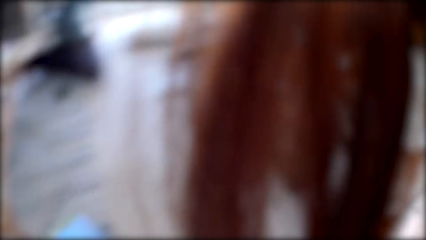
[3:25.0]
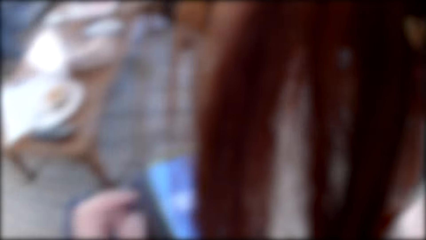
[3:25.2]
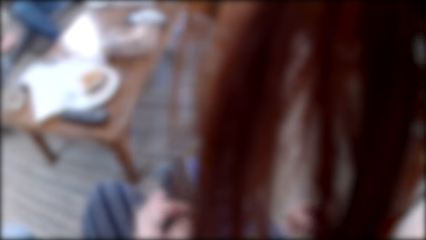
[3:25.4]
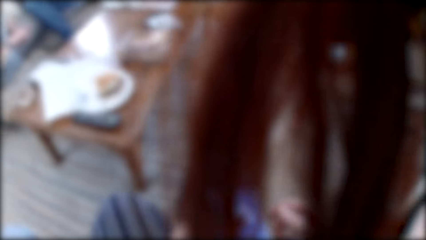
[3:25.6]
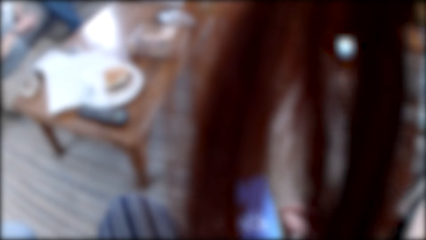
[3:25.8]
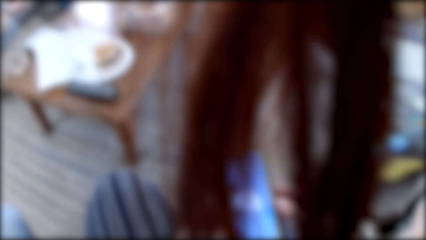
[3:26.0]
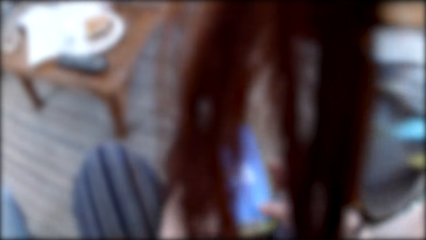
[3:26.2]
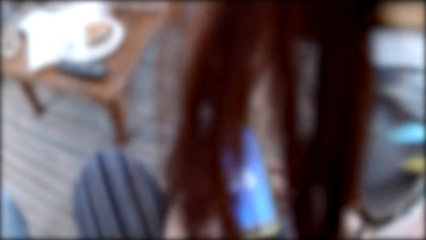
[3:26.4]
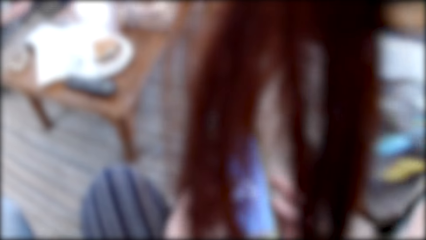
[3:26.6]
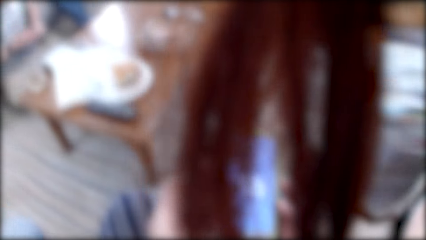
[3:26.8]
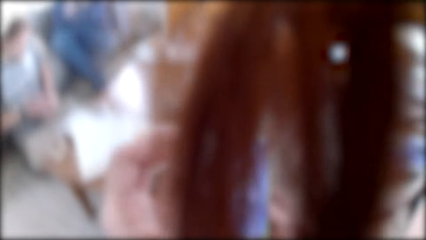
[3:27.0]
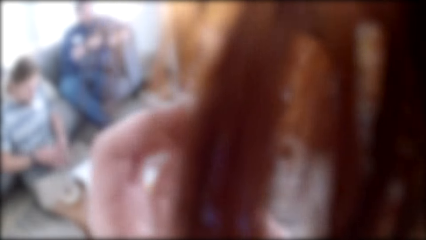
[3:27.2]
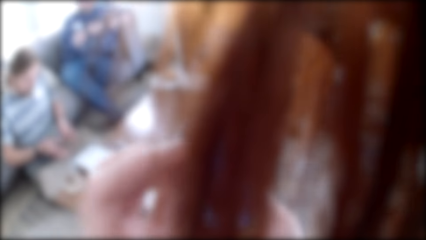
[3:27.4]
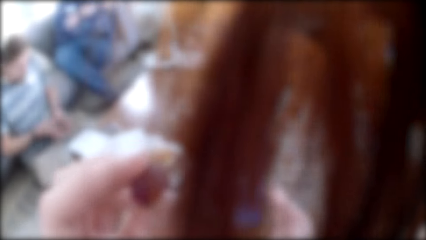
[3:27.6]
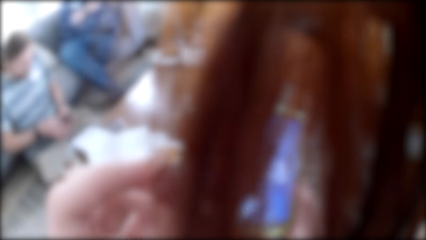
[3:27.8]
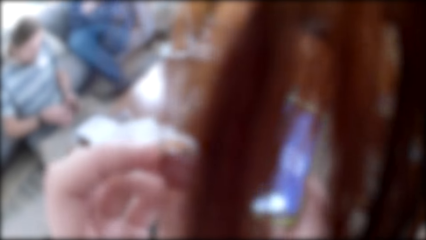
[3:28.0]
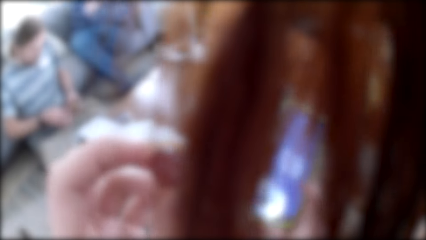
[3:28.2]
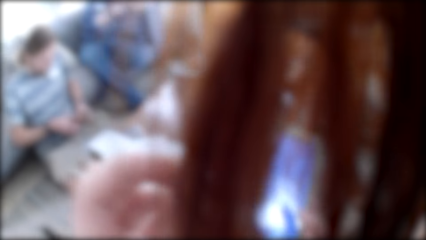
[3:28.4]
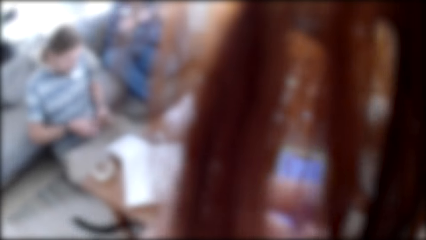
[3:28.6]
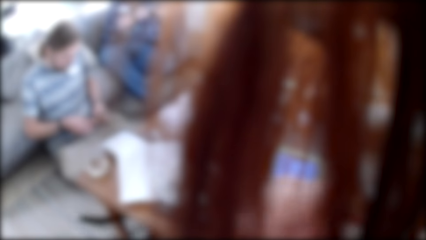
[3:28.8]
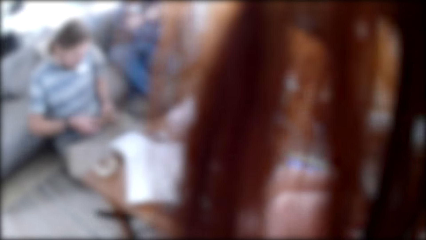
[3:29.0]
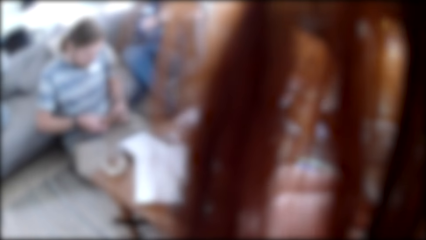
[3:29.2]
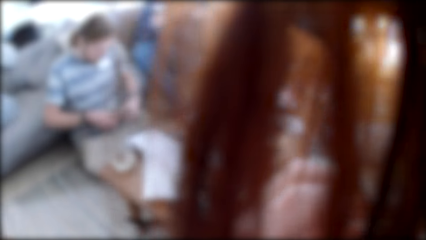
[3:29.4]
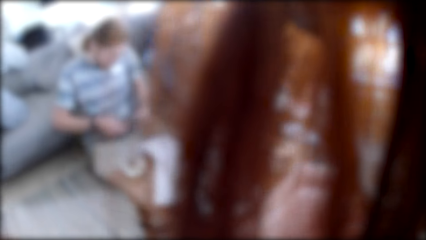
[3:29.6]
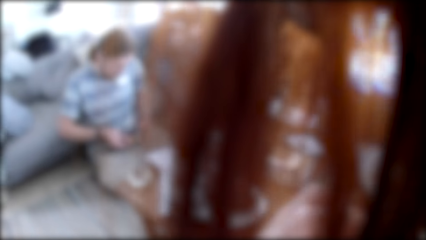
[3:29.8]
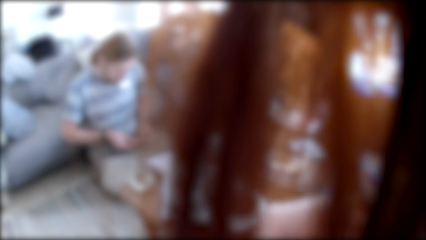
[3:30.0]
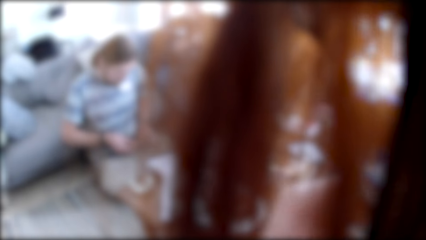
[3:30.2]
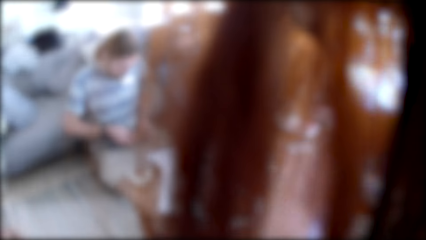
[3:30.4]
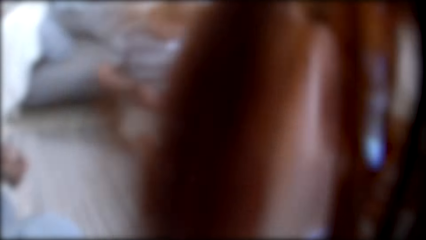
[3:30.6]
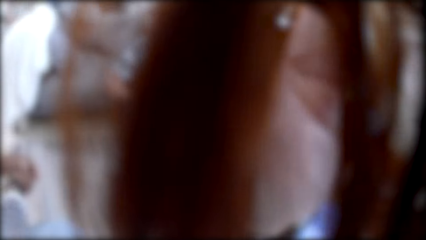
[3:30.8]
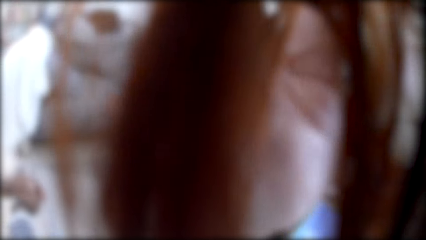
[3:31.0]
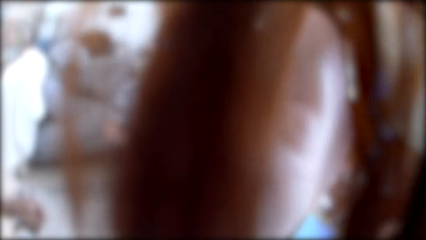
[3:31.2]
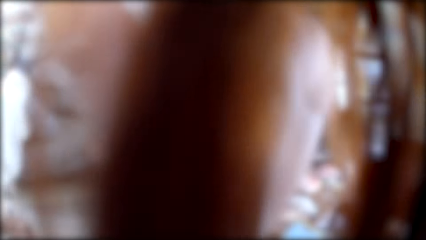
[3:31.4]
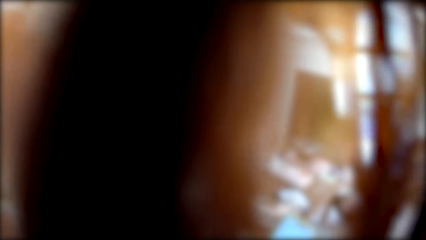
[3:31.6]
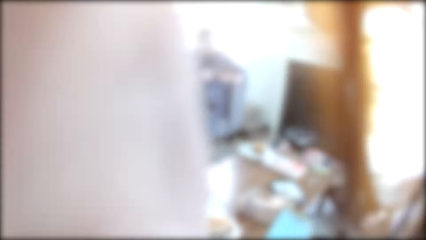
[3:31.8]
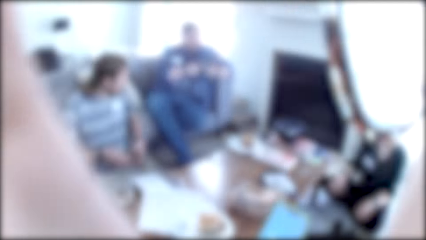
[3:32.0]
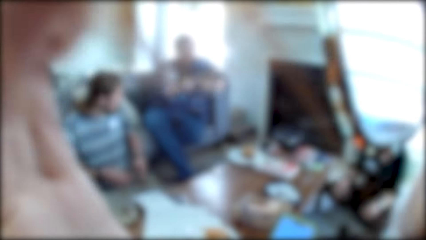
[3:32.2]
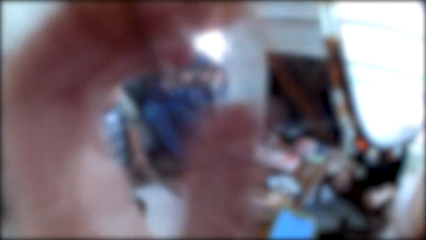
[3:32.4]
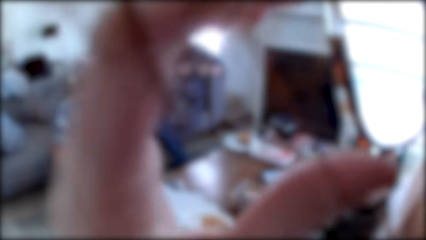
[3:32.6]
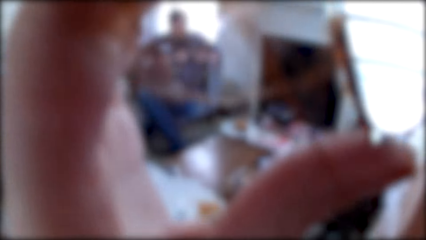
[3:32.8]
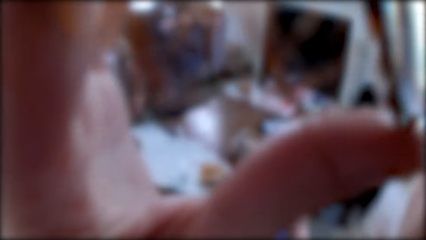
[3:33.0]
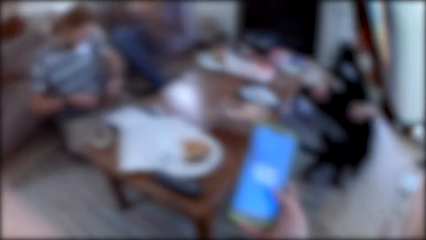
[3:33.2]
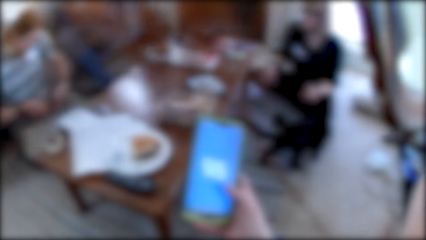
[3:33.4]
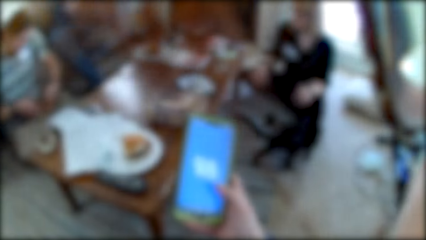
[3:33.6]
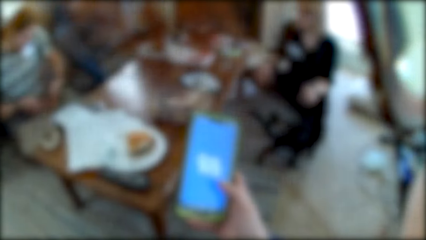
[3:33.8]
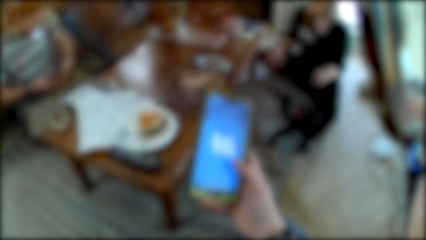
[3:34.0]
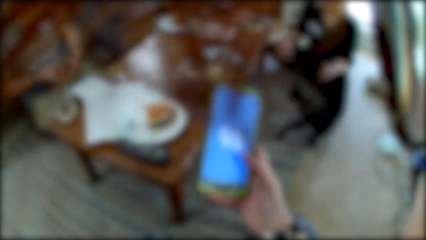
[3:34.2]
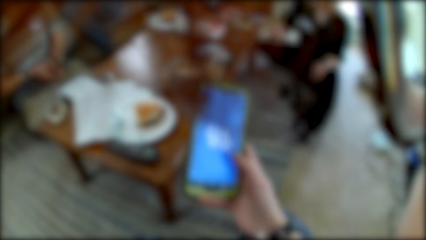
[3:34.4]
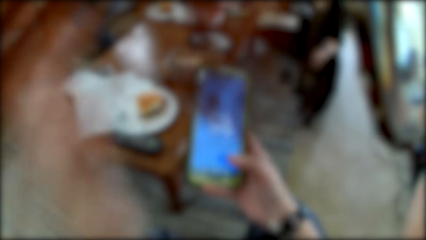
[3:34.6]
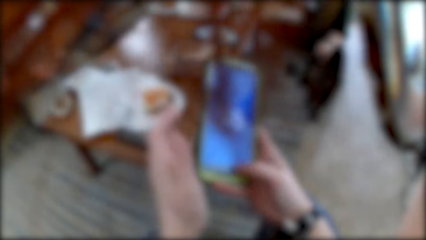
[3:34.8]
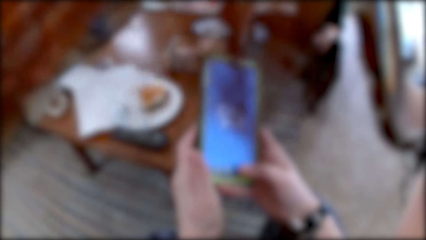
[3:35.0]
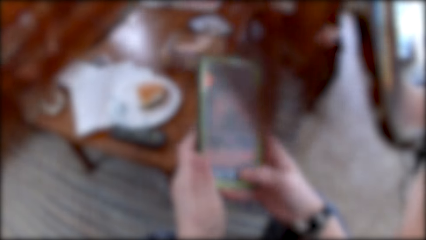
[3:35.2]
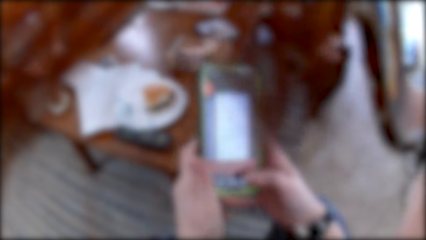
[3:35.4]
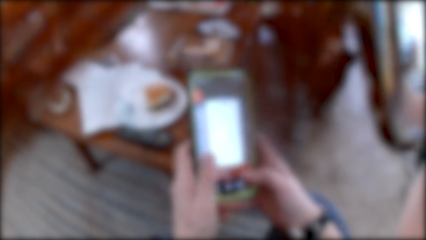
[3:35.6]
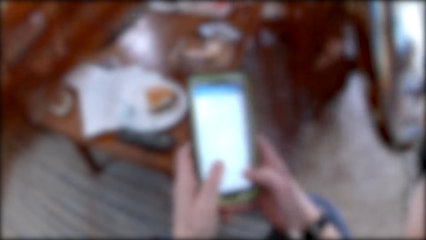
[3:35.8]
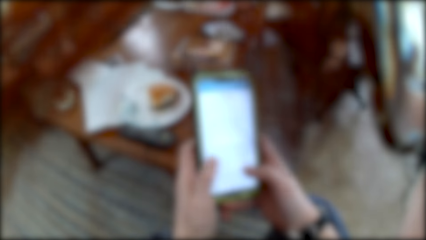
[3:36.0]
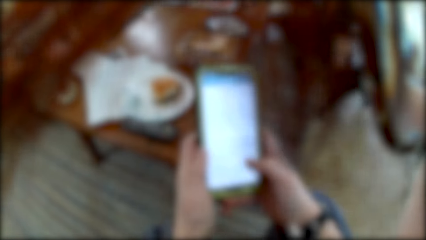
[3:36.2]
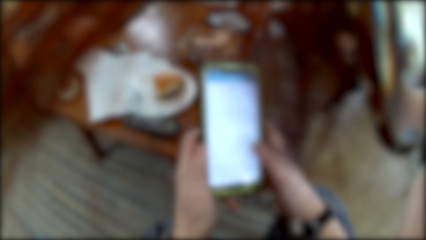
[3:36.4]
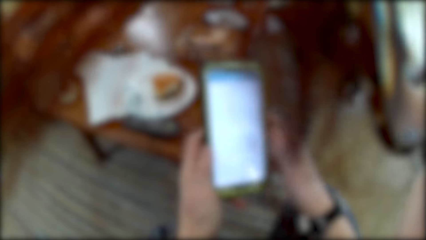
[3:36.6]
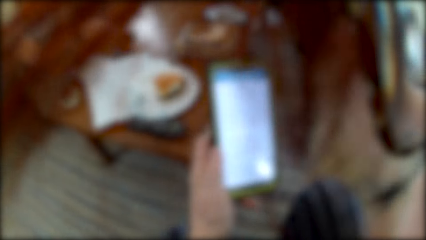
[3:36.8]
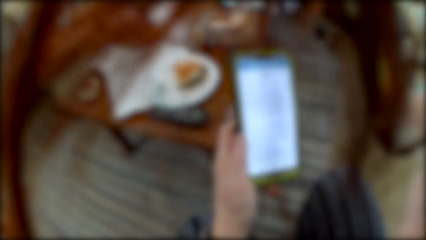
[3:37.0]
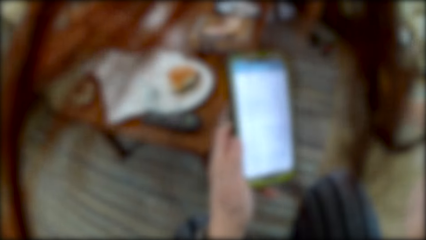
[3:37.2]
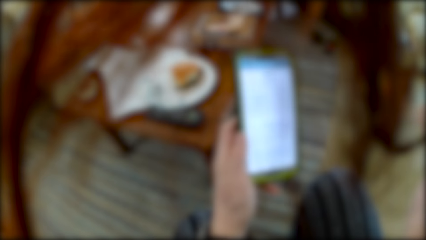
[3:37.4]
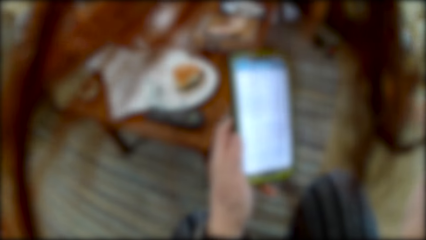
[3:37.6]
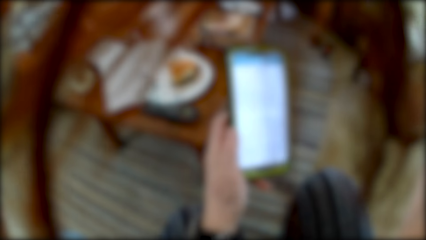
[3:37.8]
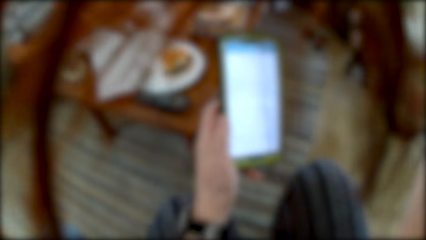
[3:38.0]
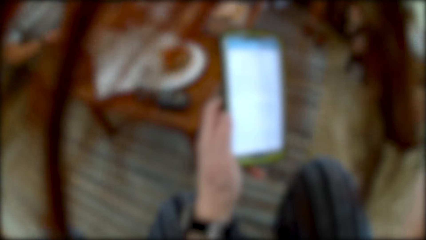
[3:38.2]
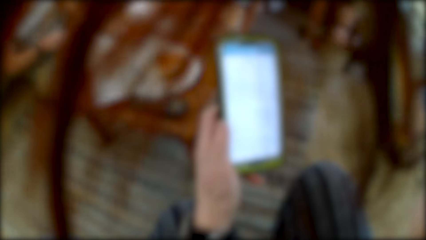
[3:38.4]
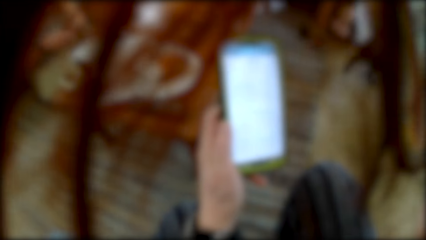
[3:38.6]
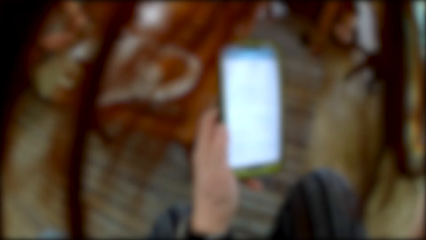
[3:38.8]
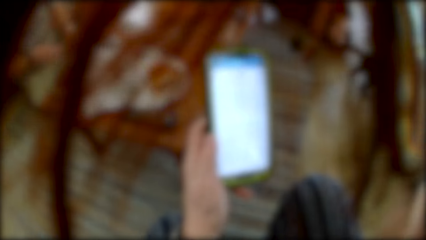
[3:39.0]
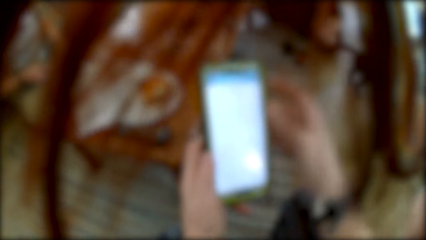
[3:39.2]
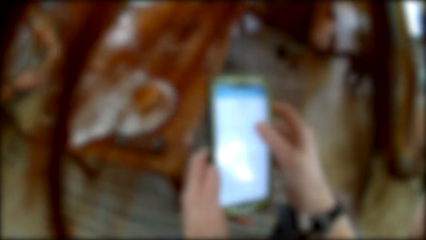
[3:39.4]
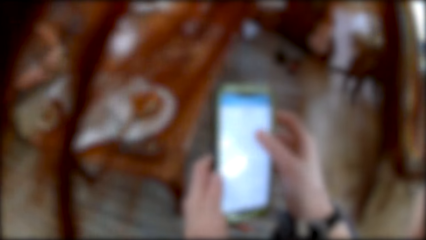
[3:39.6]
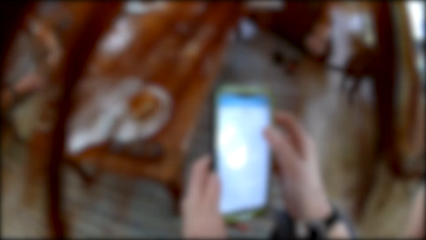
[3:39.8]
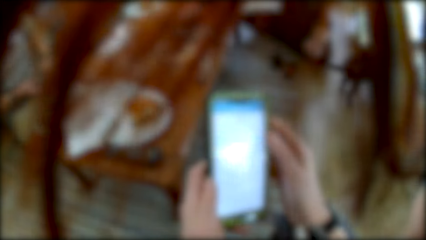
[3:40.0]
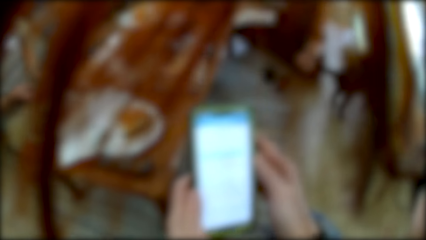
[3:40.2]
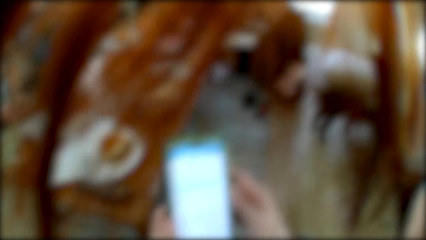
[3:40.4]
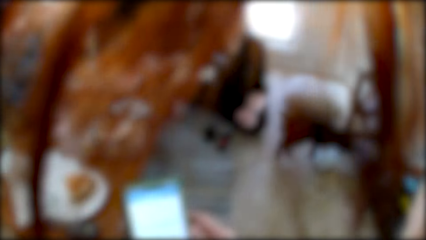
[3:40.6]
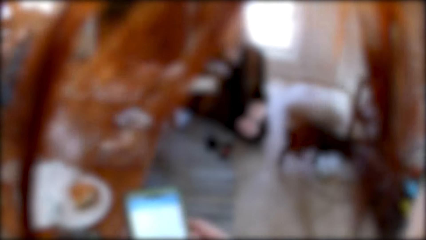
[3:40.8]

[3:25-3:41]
The camera wearer drops the nylon. They use the phone. They scroll the phone. A man looks down. The camera wearer fixes the camera. They use a cellphone.
